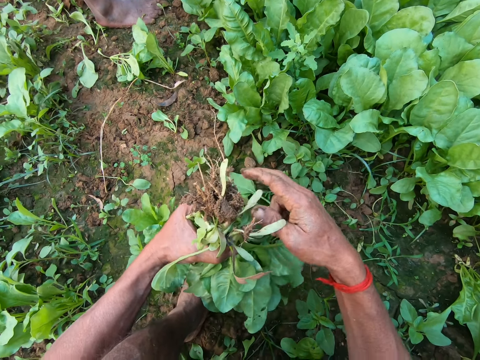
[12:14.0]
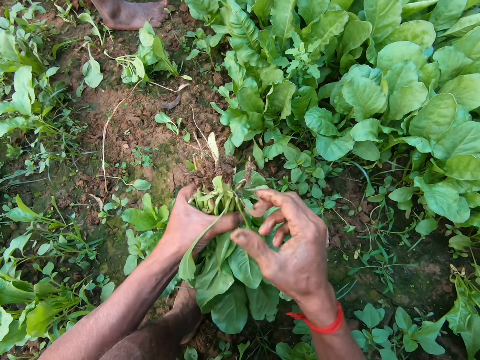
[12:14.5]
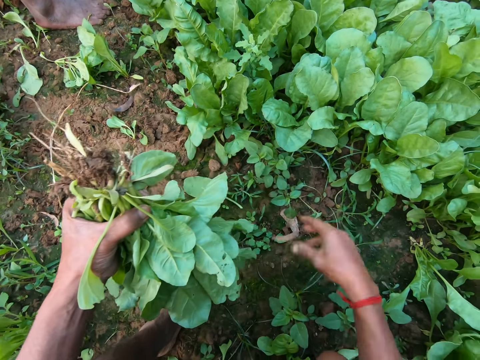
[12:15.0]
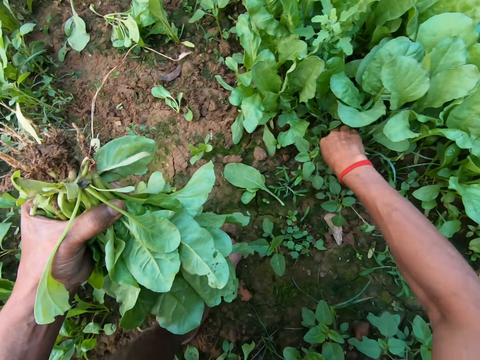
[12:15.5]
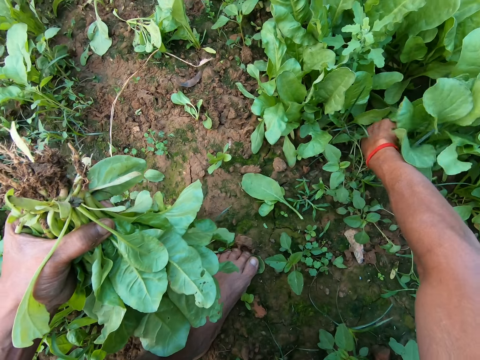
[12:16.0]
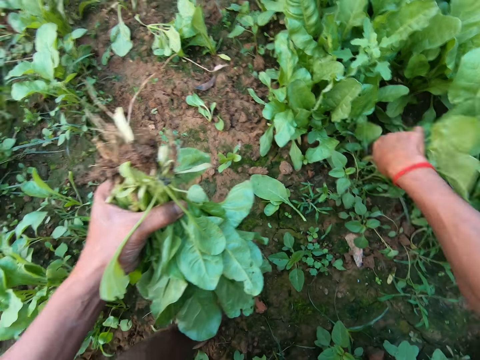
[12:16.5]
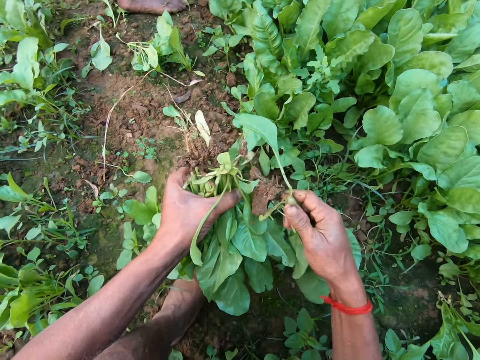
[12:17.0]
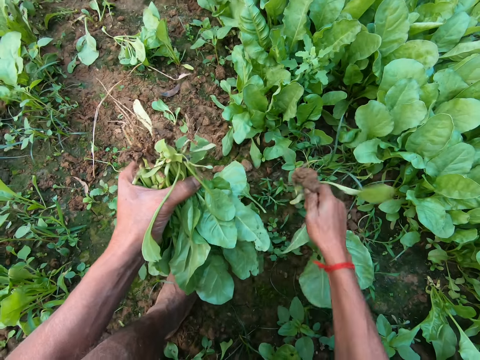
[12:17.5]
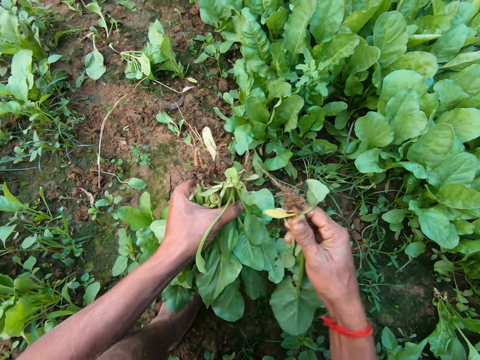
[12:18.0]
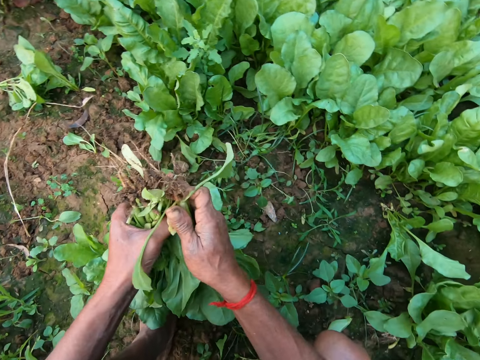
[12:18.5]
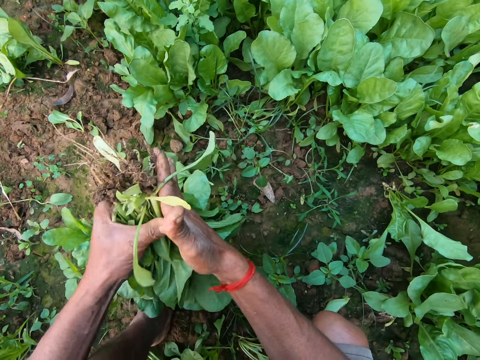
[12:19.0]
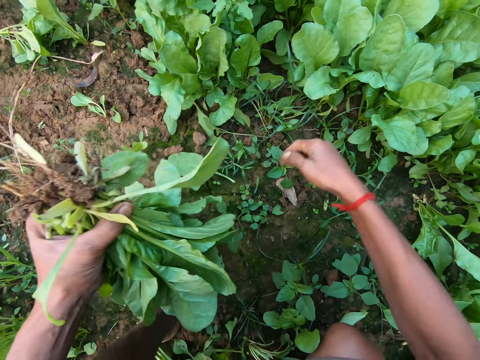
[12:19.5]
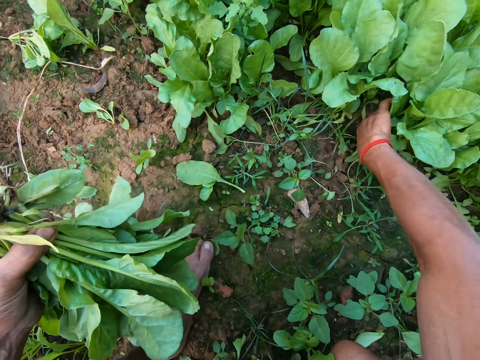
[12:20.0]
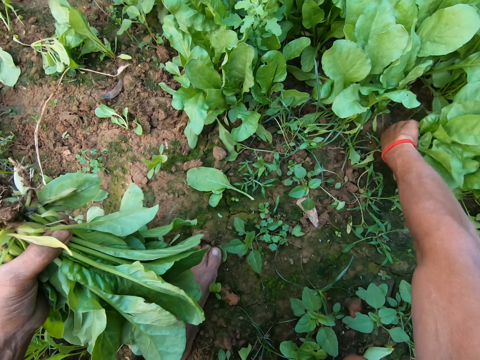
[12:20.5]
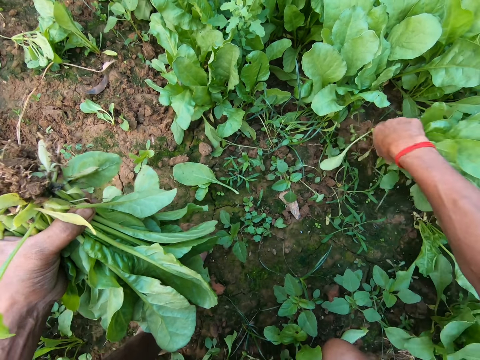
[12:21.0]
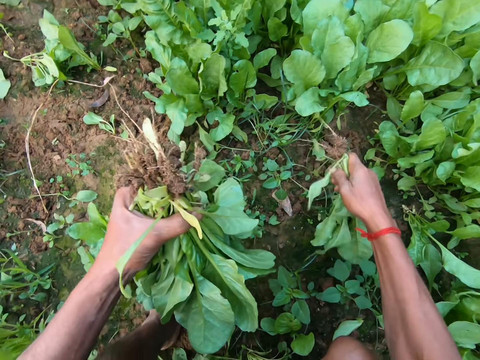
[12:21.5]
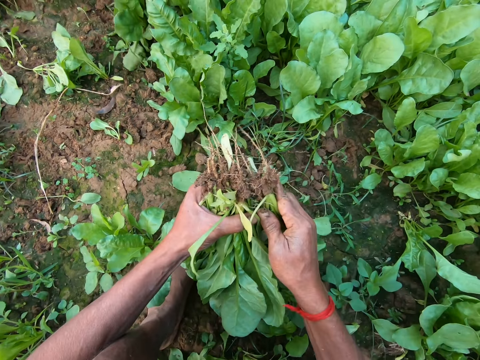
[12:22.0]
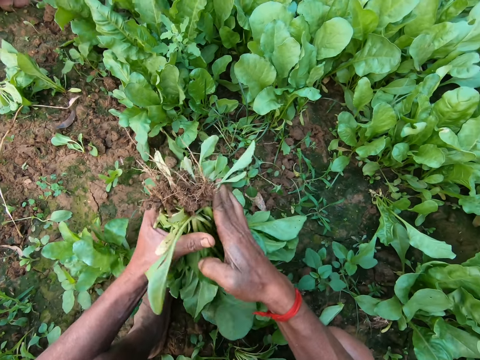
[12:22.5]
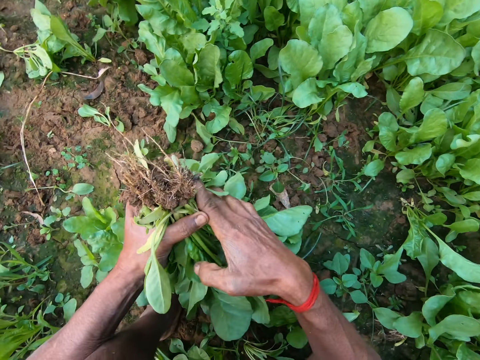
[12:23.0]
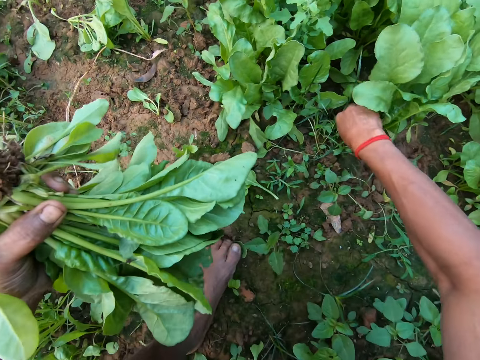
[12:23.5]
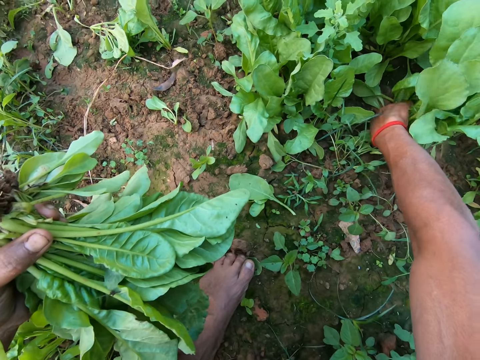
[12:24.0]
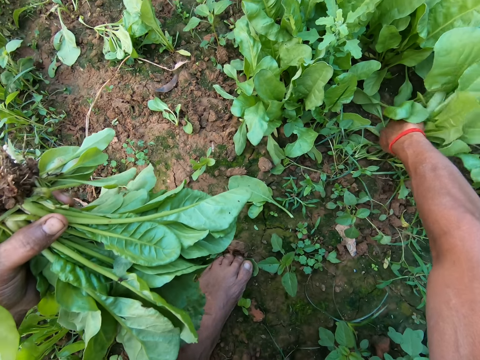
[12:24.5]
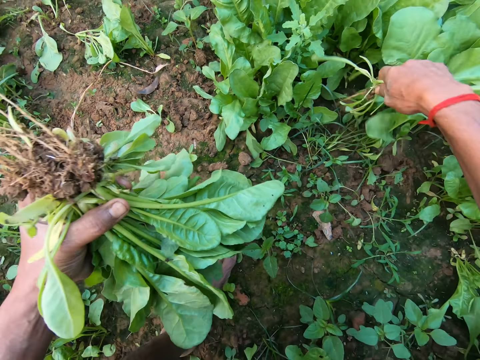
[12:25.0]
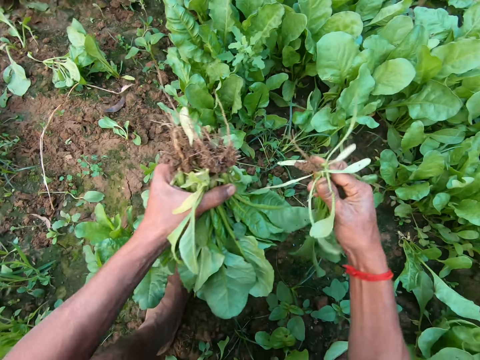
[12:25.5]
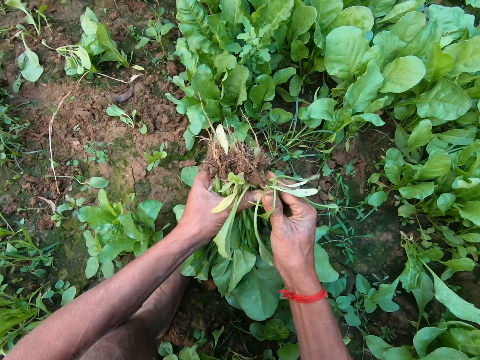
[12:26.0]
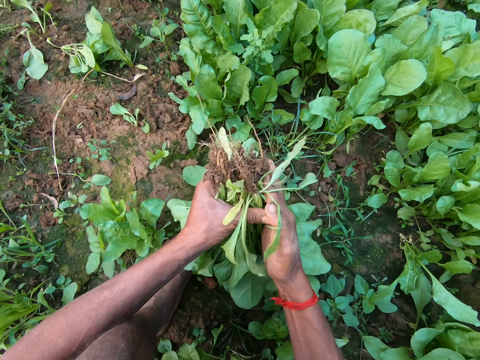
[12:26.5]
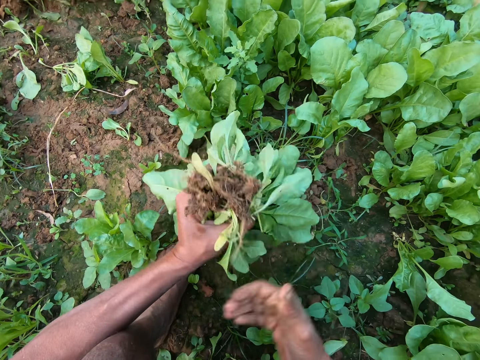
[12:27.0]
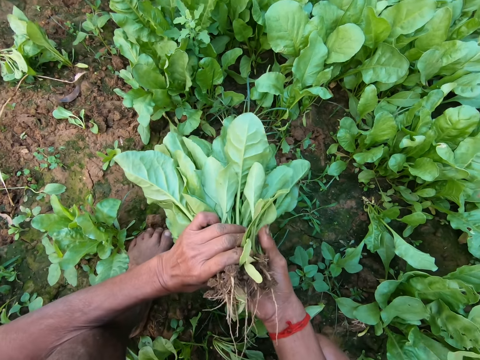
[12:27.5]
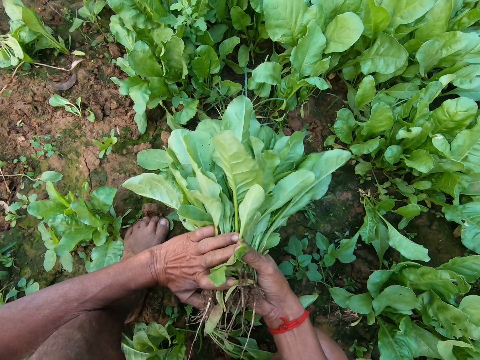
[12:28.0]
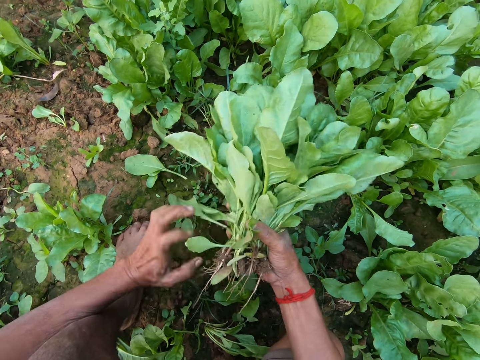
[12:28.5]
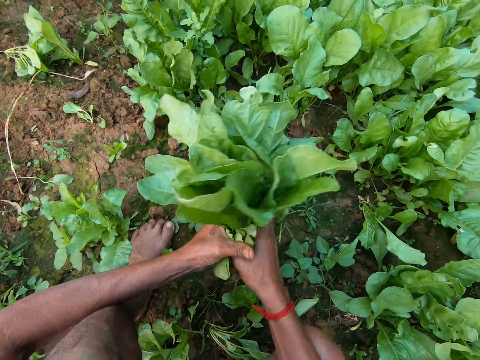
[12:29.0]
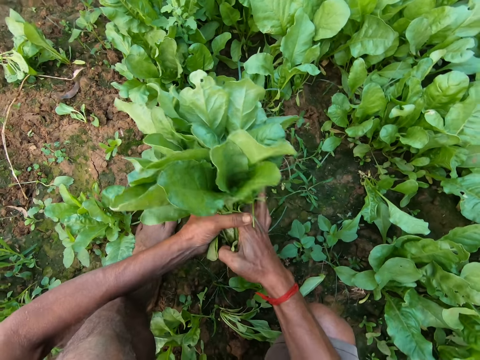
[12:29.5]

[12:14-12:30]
The camera wearer removes dirt from the kales. He cuts a leaf with his right hand and throws the leaf in his right hand on the ground. He uproots a green vegetable from the ground with his right hand. He shakes the green vegetable in his right hand and passes the green vegetable from his right hand to his left hand. He uproots a green vegetable from the ground with his right hand. He shakes the green vegetable in his right hand and passes the green vegetable from his right hand to his left hand. He uproots a green vegetable from the ground with his right hand. He passes the green vegetable from his right hand to his left hand. He passes the kales to the right hand. He holds the green vegetables with both hands. He passes the kales to the left hand.

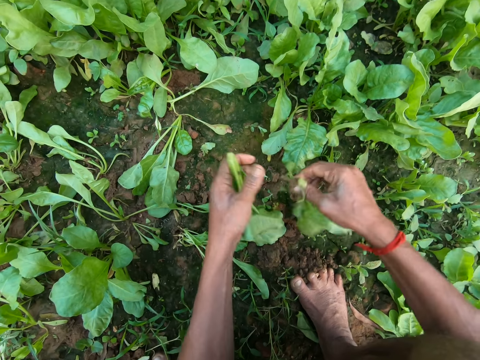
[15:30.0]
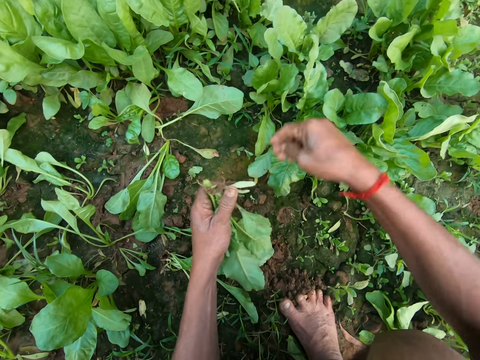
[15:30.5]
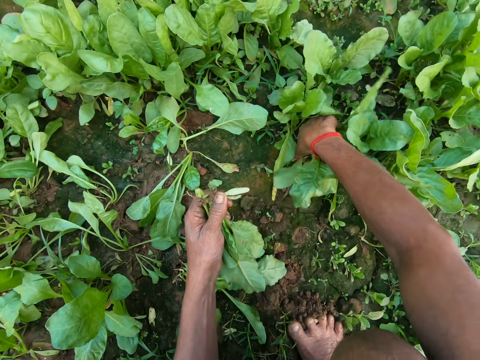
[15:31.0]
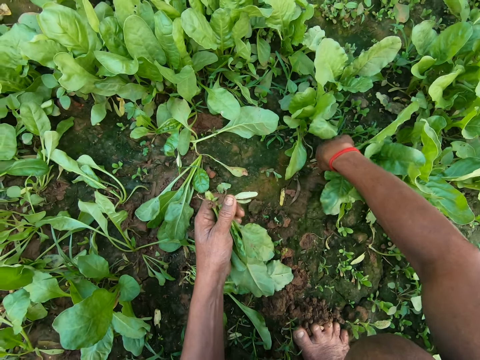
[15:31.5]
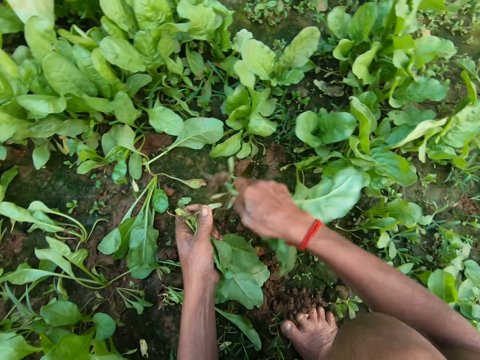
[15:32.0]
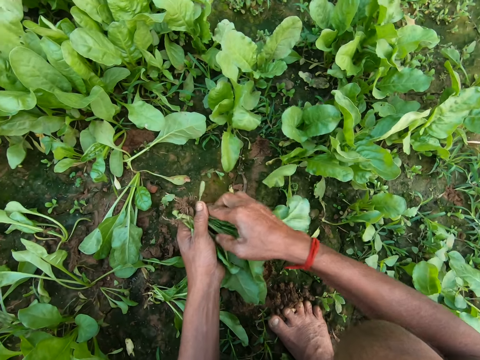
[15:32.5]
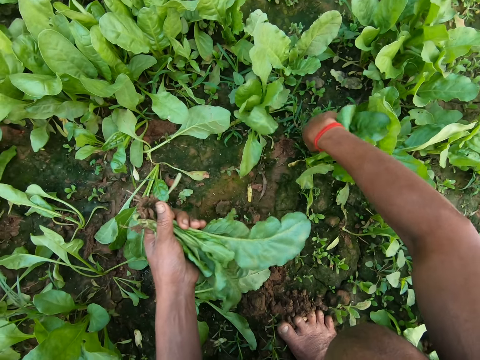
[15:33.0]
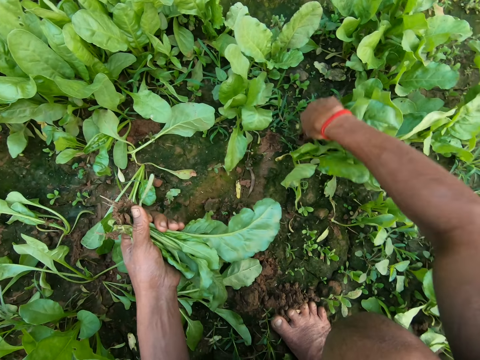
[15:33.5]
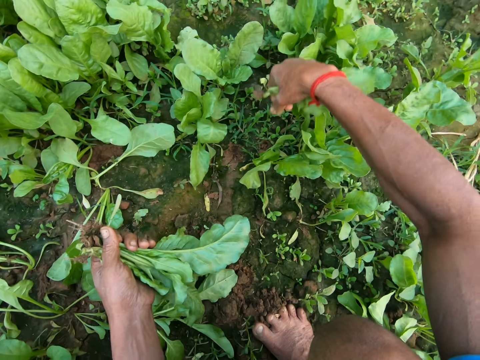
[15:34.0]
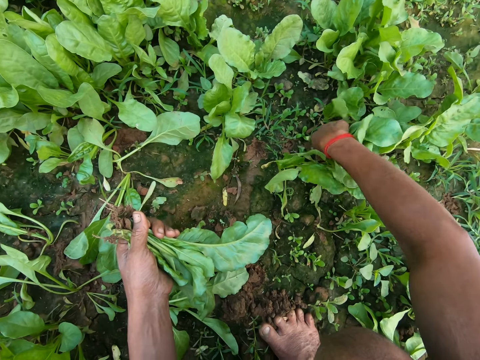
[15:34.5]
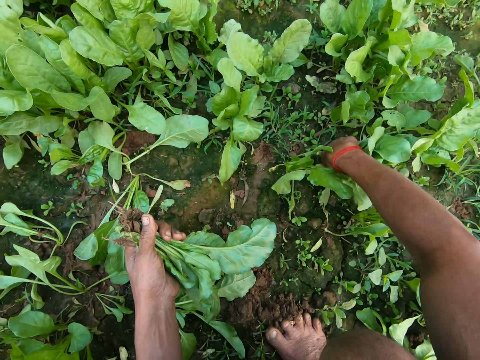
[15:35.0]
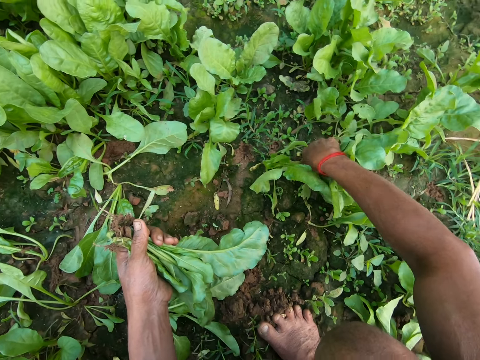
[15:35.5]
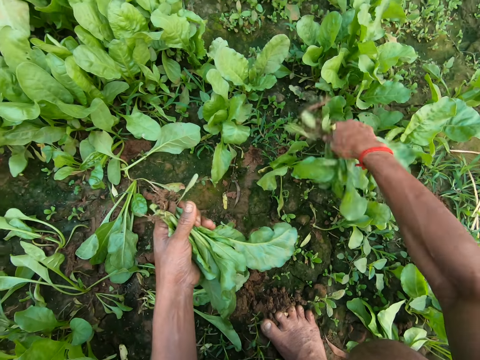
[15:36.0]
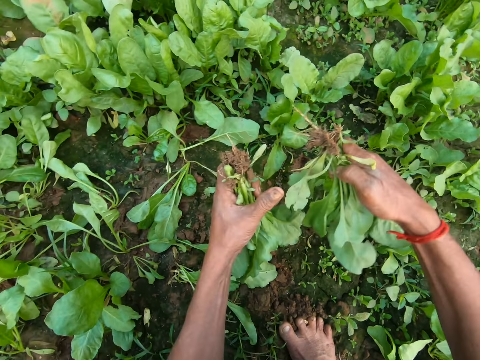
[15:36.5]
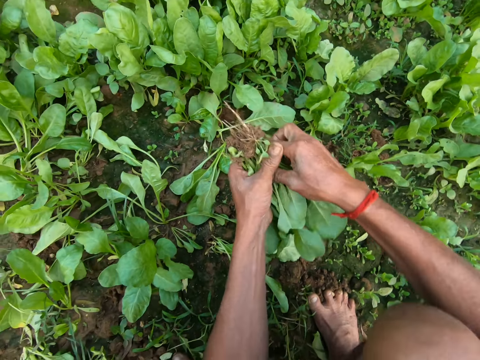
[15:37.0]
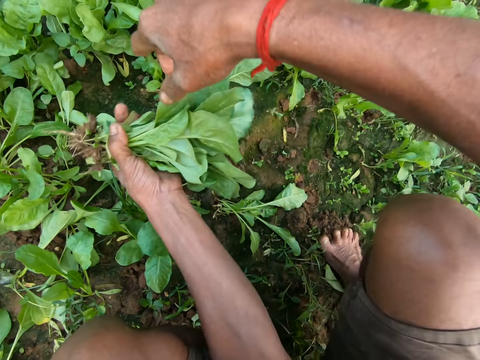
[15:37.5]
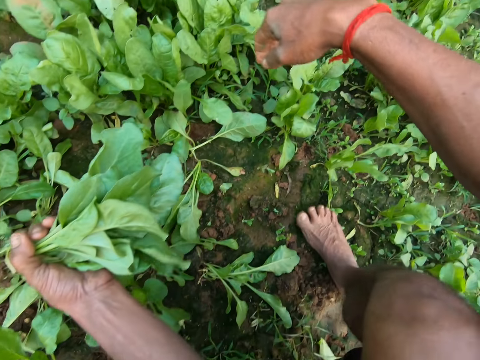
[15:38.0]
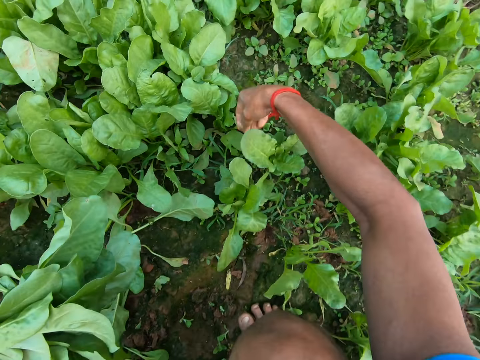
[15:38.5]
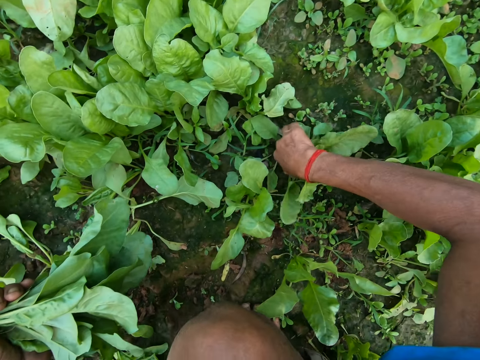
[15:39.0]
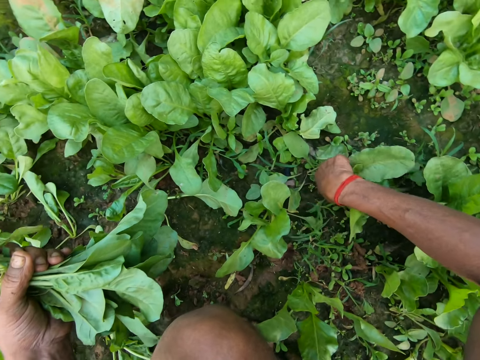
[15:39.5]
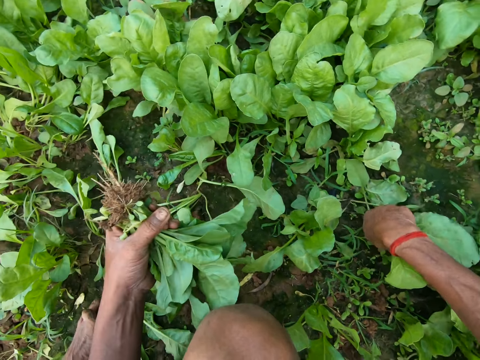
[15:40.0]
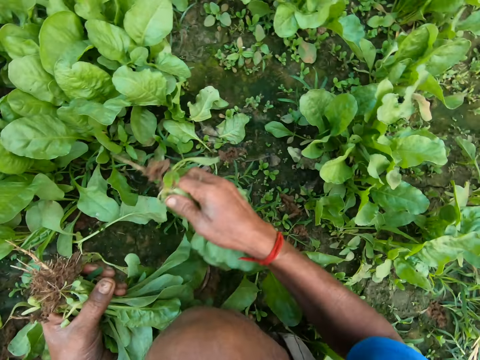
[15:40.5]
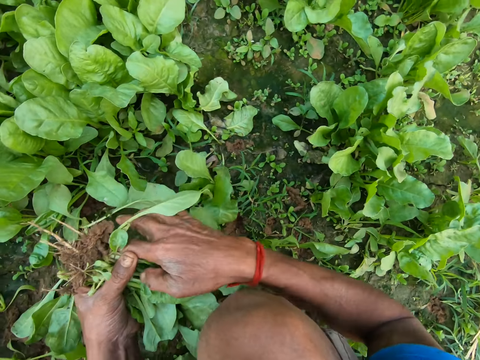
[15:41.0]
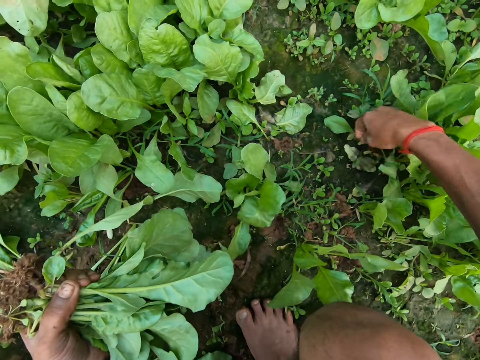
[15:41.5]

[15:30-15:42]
The camera wearer passes the kales to the left hand. He uproots a green vegetable from the ground with his right hand. He passes the green vegetable in his right hand to his left hand. He uproots a green vegetable from the ground with his right hand. He does so again. He dusts off the sand in the root of the green vegetable in his right hand. He passes the green vegetable in his right hand to his left hand. He moves the leg. He uproots a green vegetable from the ground with his right hand. He passes the green vegetable in his right hand to his left hand. He uproots the kales.
